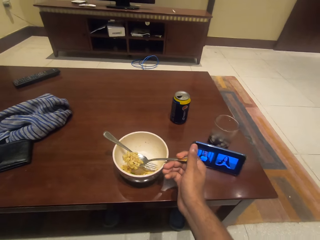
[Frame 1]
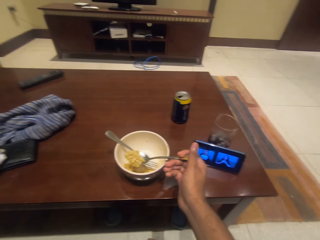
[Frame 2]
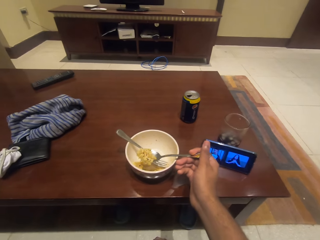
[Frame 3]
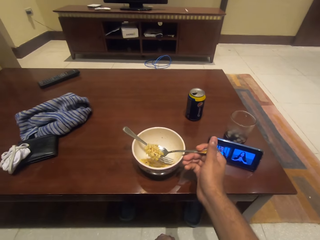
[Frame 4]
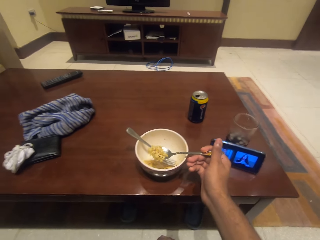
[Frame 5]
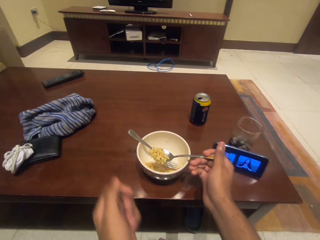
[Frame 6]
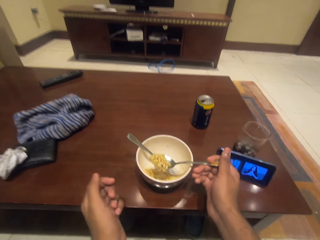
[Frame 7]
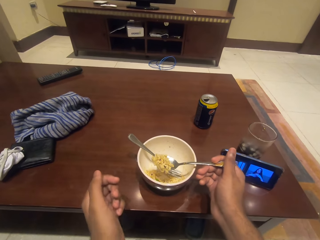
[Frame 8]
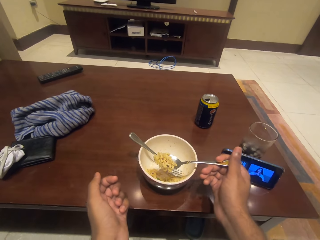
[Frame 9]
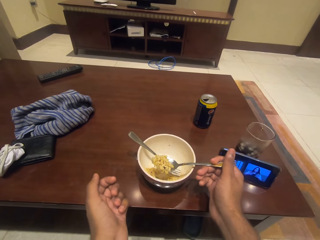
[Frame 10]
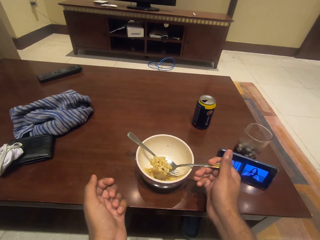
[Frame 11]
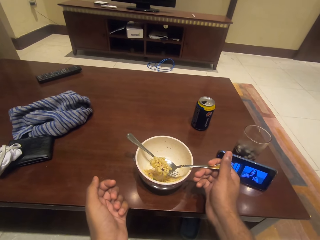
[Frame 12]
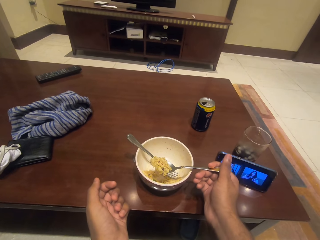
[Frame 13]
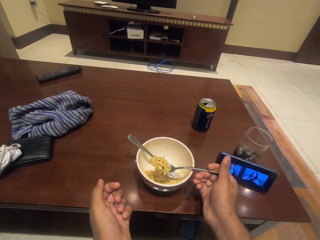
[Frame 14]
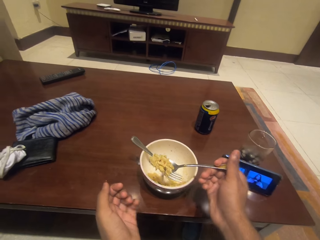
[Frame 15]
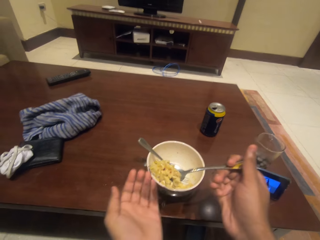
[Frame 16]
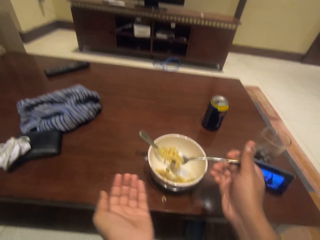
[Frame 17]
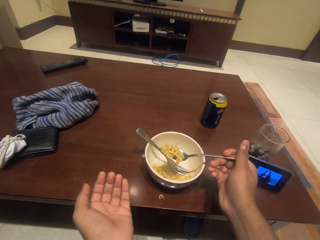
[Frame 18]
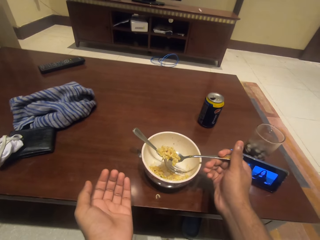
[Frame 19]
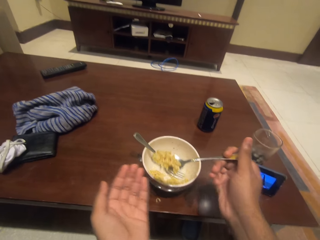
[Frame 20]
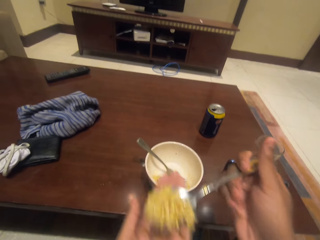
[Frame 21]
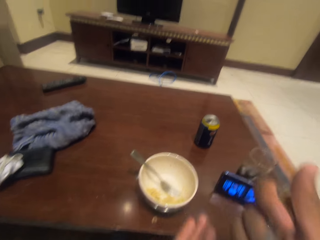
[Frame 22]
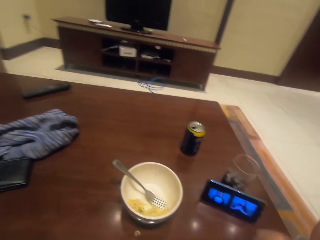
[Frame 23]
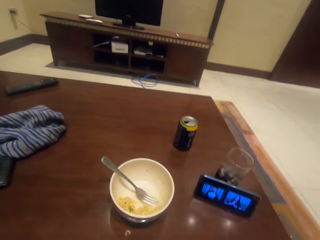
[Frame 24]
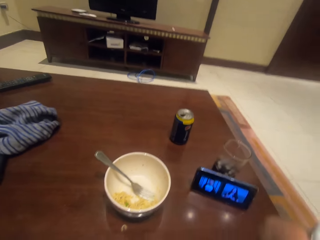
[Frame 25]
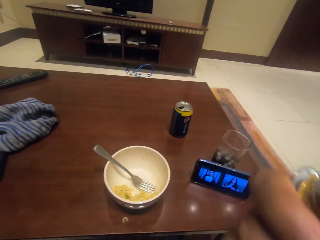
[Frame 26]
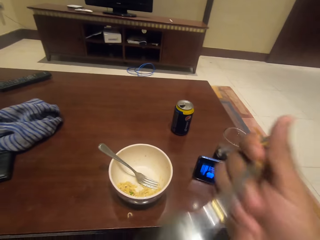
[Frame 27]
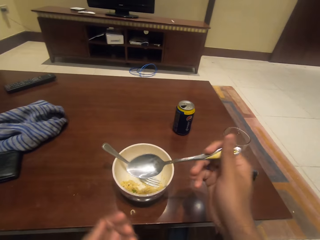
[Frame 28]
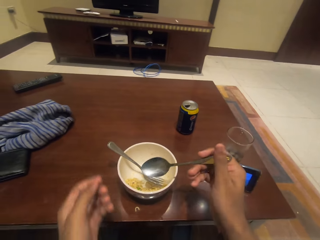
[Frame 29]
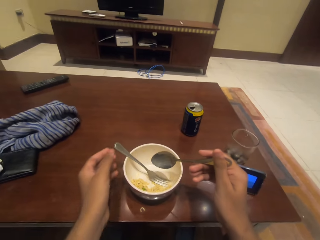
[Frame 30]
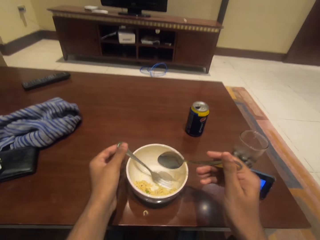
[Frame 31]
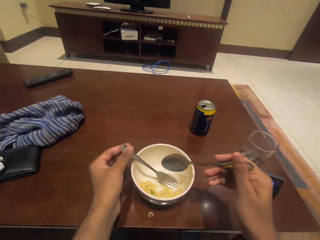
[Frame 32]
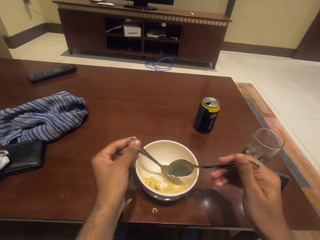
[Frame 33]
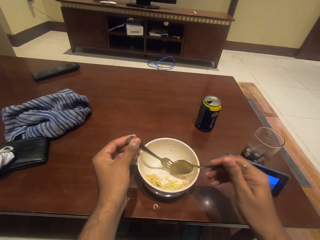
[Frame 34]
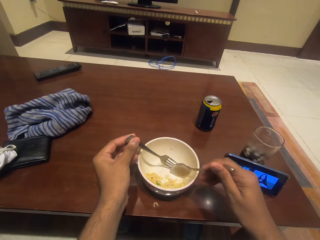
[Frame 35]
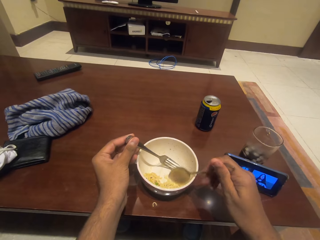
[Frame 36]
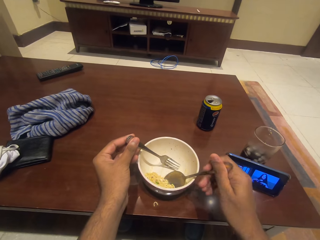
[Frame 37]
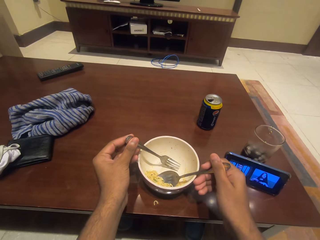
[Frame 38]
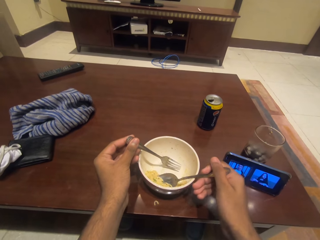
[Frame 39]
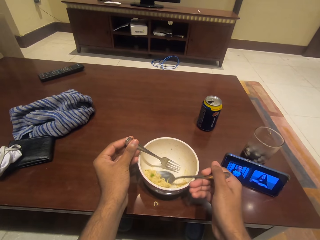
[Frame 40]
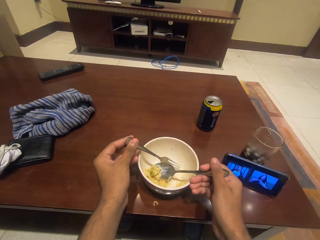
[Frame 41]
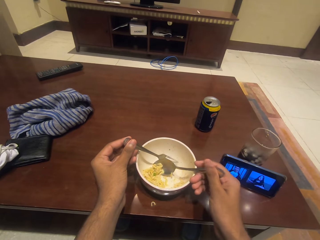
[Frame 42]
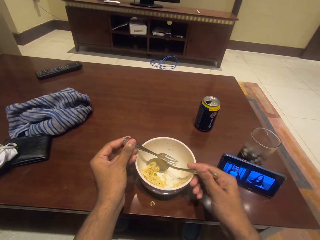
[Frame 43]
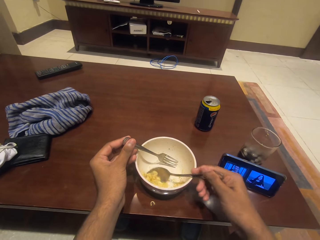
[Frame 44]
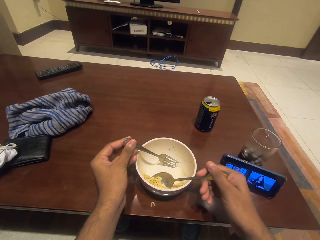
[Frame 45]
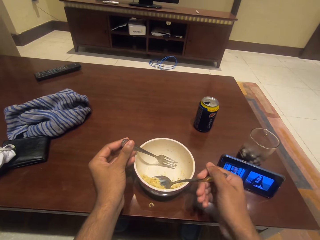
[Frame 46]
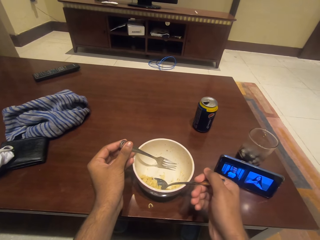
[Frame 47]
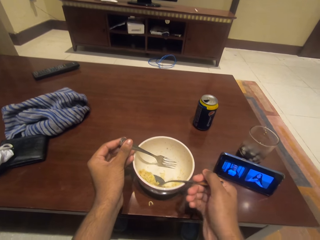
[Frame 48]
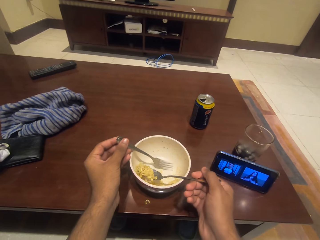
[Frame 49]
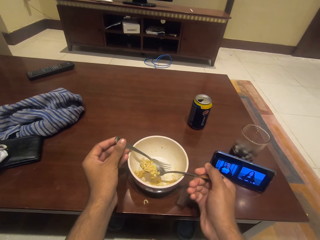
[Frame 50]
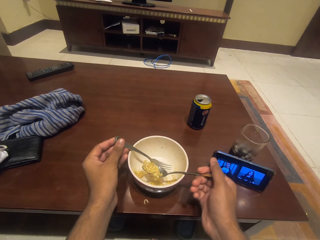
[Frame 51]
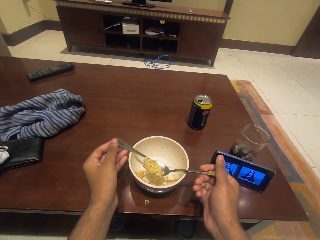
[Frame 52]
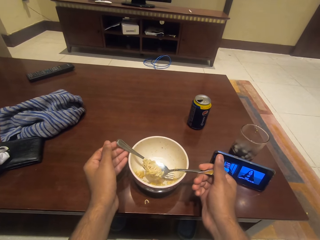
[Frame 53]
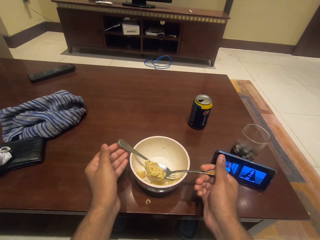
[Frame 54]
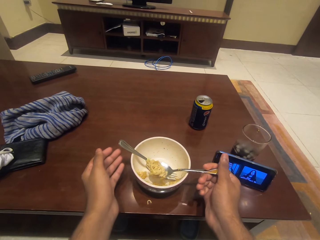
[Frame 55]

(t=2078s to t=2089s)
The camera wearer eats the noodles. They scoop the noodles with the spoon.

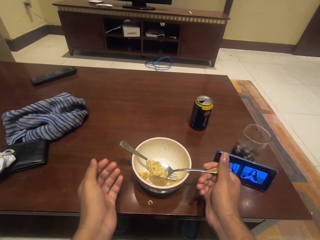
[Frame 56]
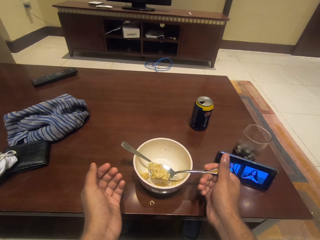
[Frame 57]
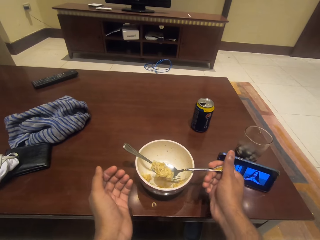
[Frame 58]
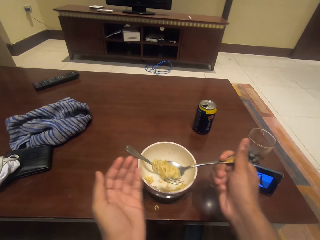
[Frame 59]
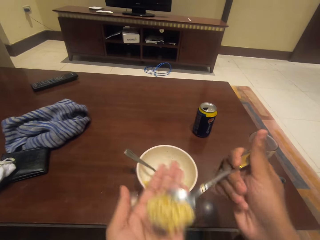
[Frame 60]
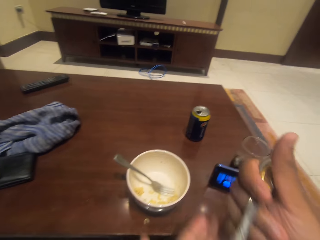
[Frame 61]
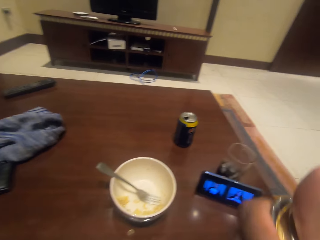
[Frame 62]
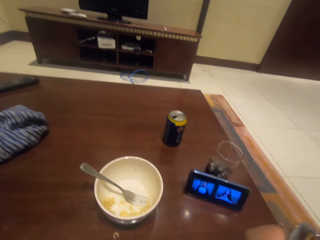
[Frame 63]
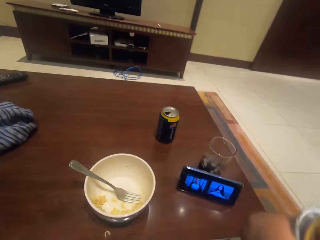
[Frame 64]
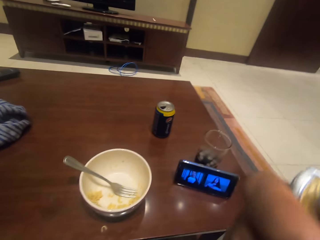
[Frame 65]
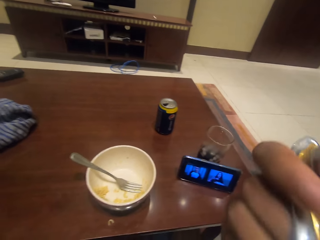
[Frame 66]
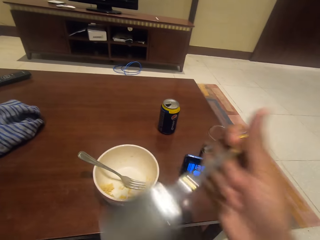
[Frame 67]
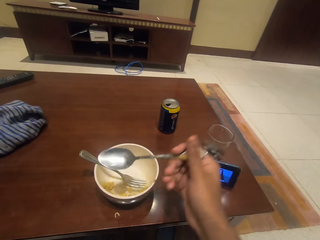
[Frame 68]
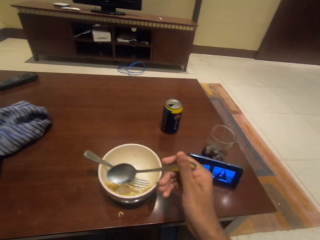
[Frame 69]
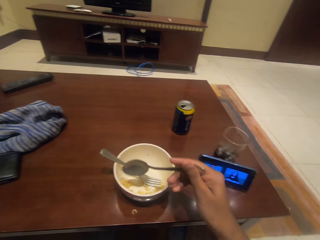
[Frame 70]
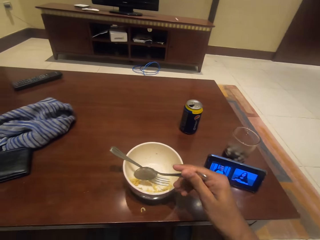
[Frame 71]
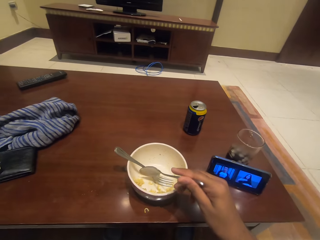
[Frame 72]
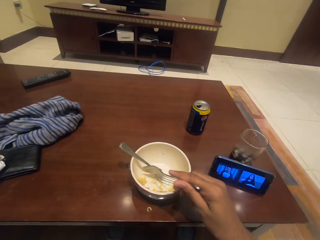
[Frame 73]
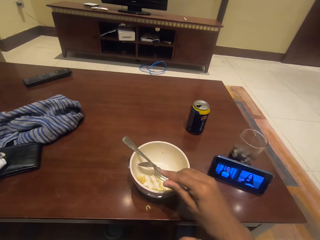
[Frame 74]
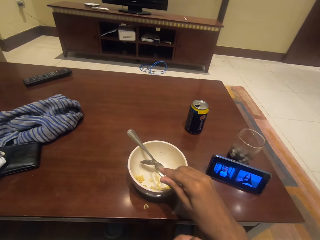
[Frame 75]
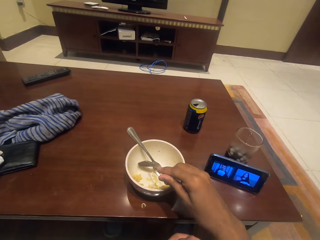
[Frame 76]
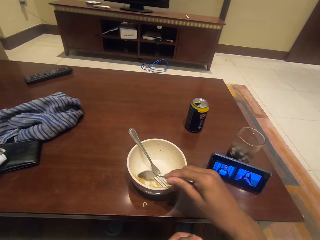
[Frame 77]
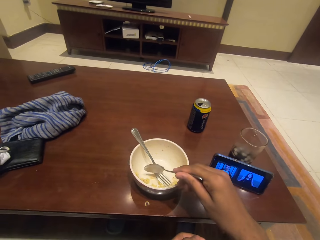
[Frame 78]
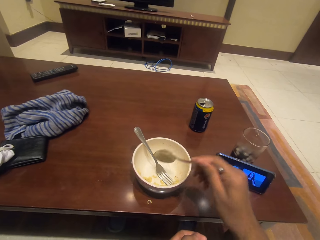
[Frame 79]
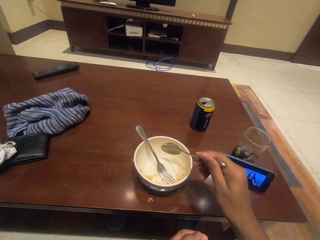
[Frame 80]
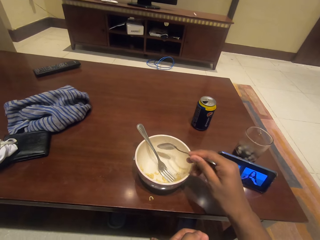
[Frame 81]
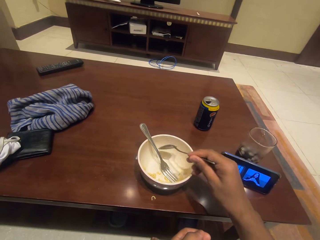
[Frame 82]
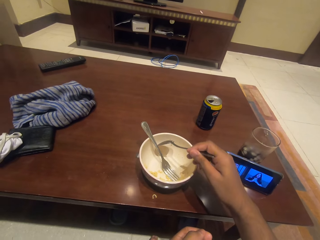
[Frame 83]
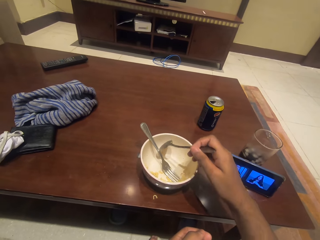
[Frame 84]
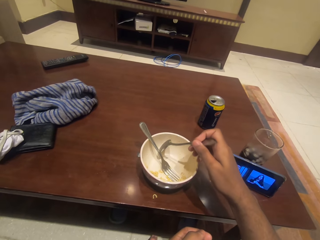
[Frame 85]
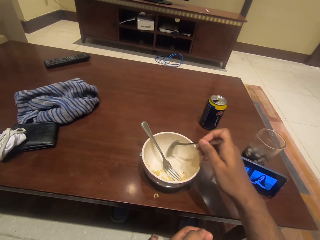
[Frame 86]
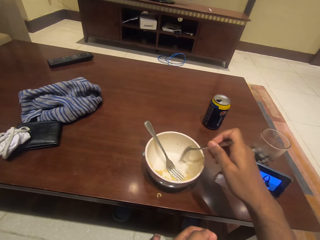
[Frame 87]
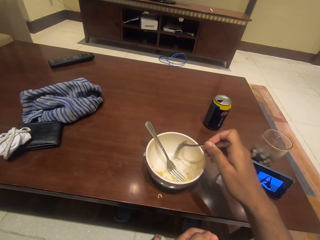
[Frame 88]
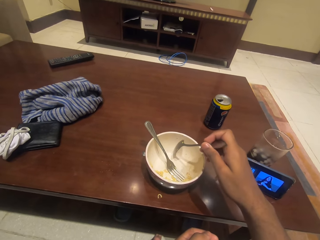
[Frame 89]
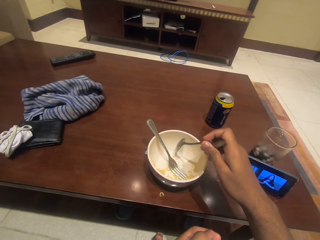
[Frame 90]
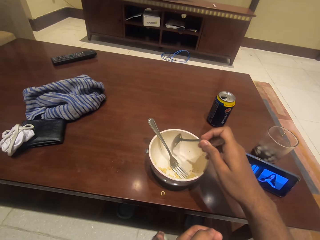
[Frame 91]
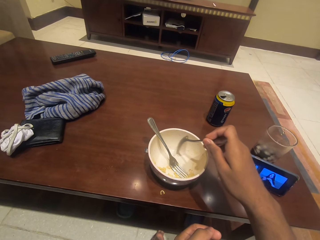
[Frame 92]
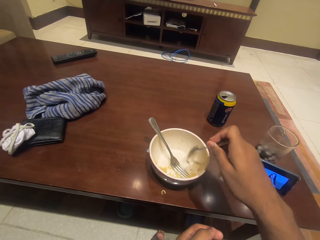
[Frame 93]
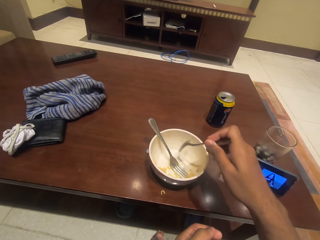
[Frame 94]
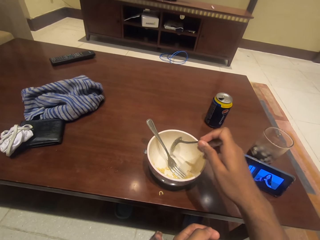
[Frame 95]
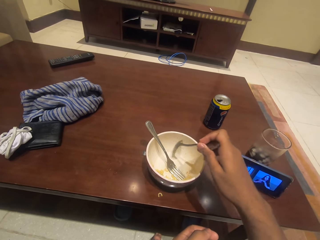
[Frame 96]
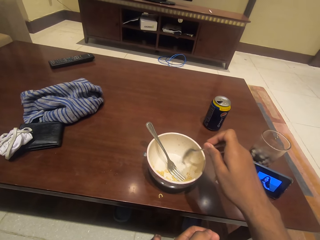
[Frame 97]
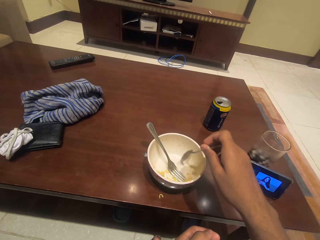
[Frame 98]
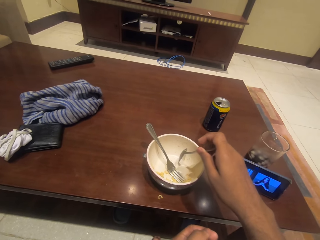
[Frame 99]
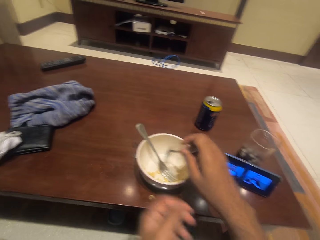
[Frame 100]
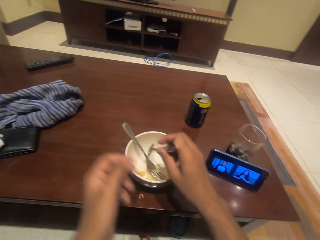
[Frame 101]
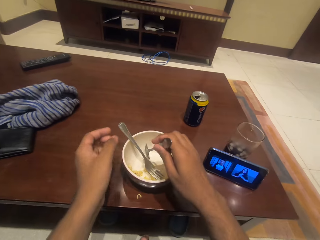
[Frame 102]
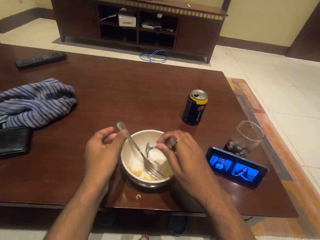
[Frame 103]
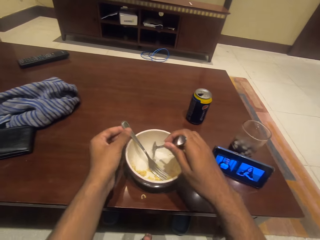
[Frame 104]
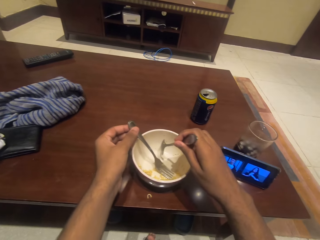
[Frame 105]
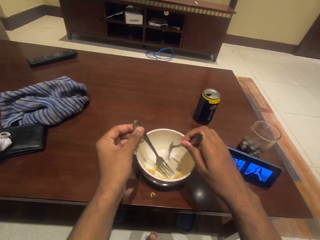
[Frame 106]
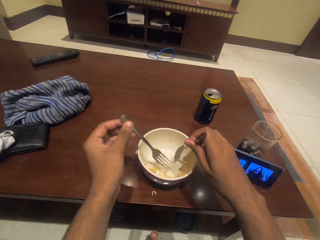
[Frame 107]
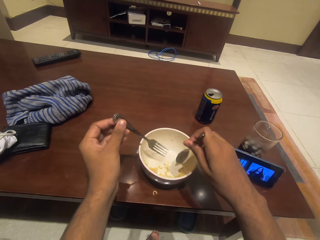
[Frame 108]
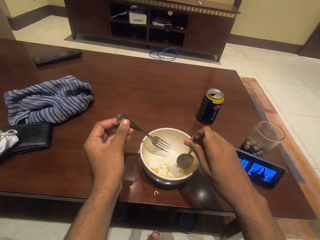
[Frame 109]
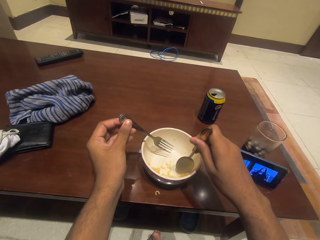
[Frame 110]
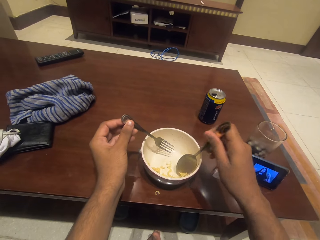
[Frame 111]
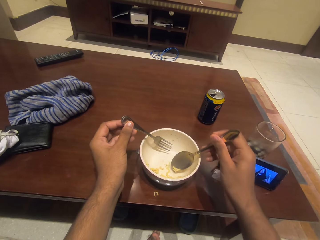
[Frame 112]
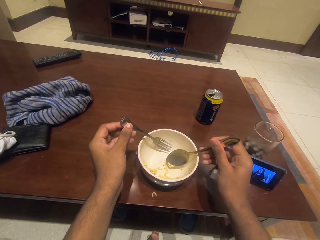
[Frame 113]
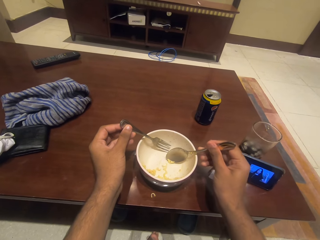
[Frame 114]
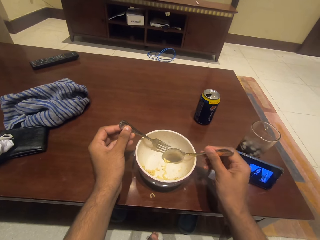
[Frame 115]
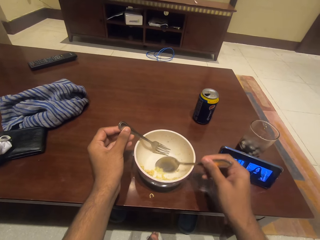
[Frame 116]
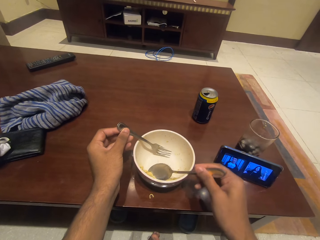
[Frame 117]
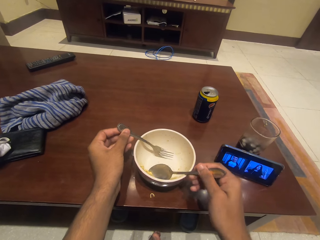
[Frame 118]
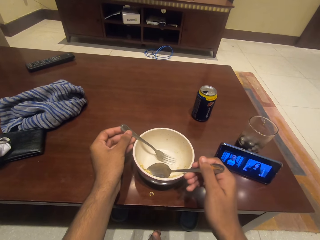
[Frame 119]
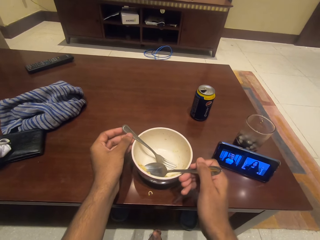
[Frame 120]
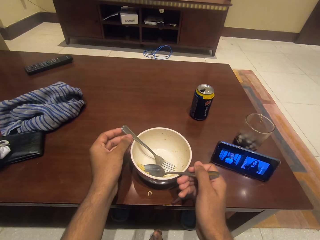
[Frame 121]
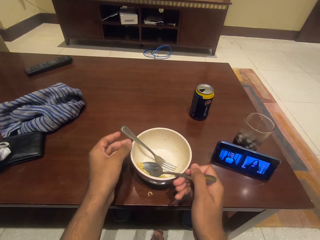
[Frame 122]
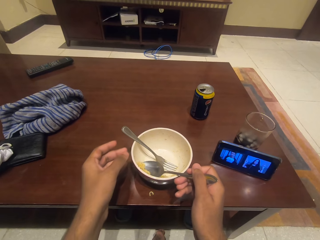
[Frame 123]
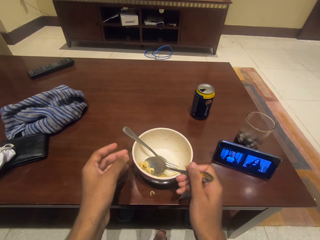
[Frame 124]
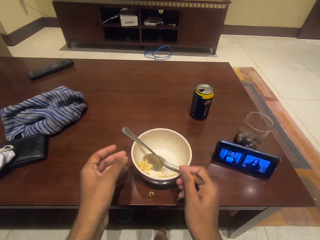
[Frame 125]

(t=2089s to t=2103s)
The camera wearer eats the noodles. They gather the noodles together. They hold the fork with a hand.
